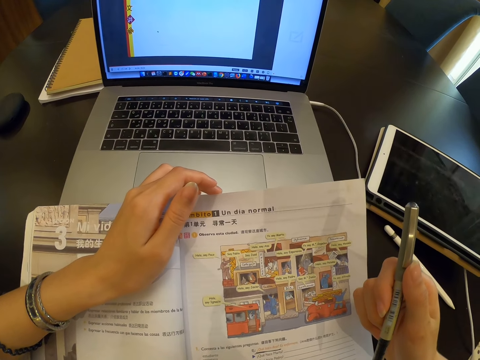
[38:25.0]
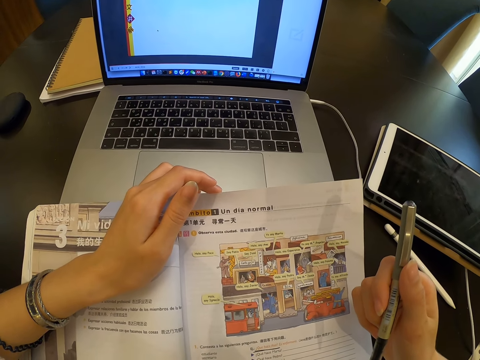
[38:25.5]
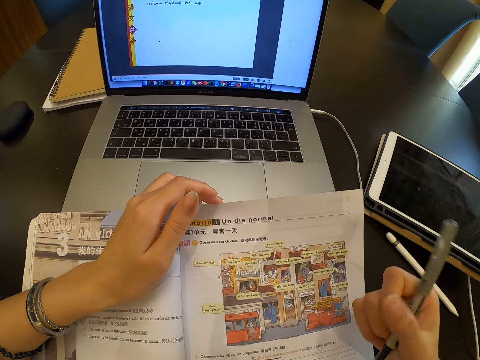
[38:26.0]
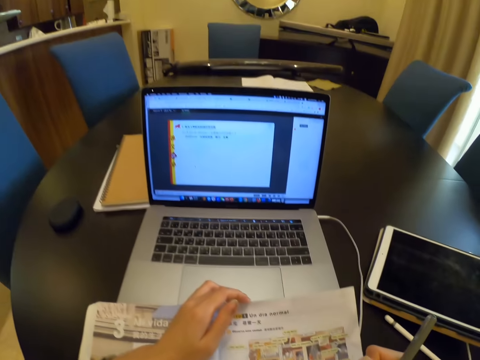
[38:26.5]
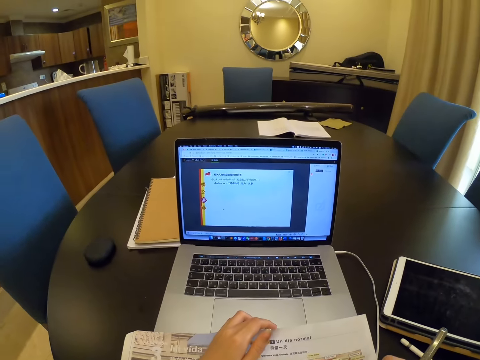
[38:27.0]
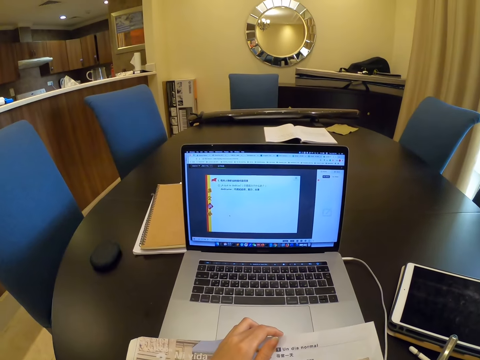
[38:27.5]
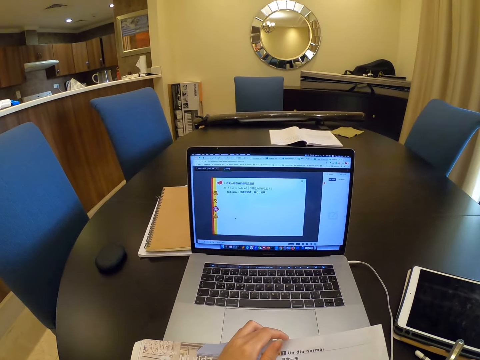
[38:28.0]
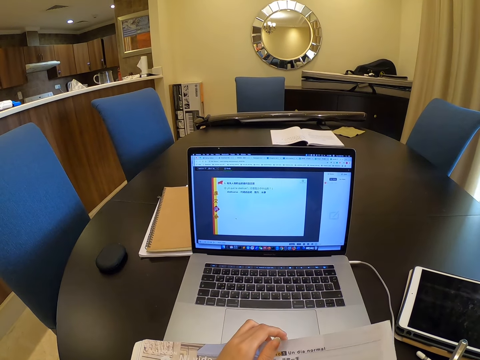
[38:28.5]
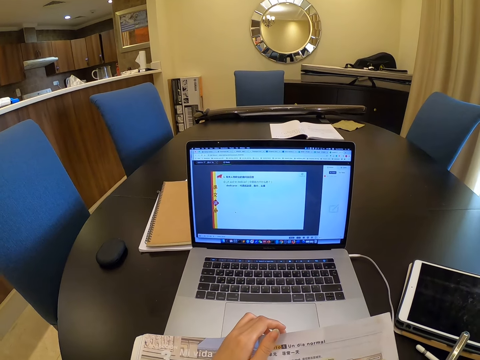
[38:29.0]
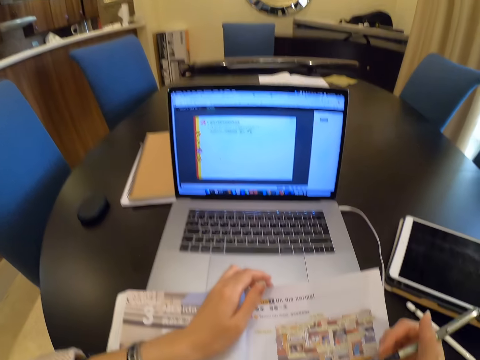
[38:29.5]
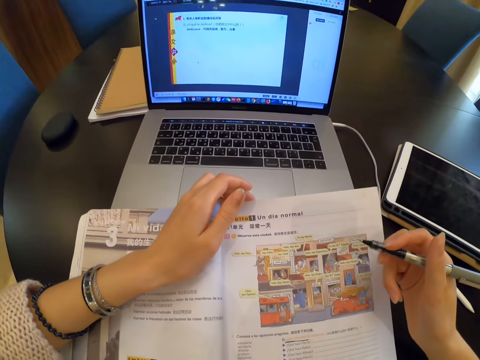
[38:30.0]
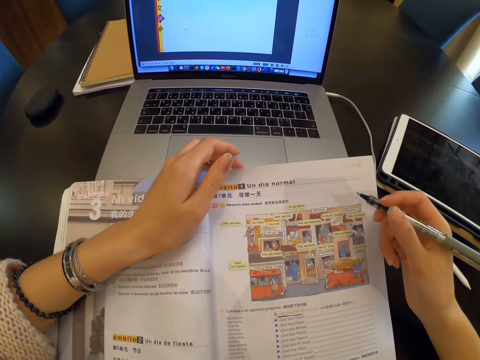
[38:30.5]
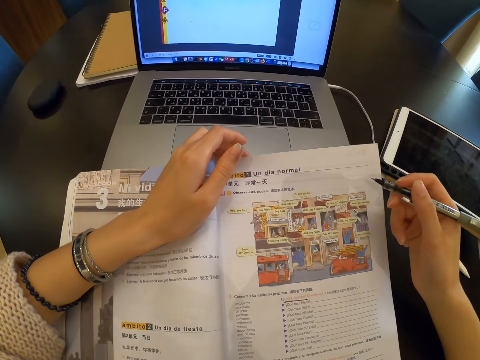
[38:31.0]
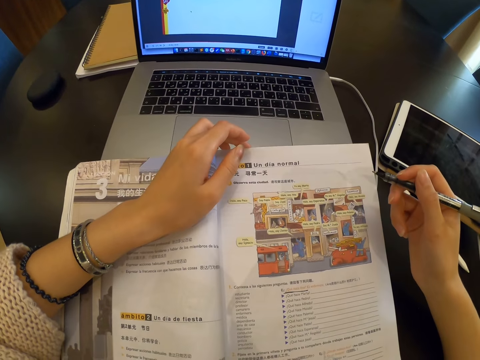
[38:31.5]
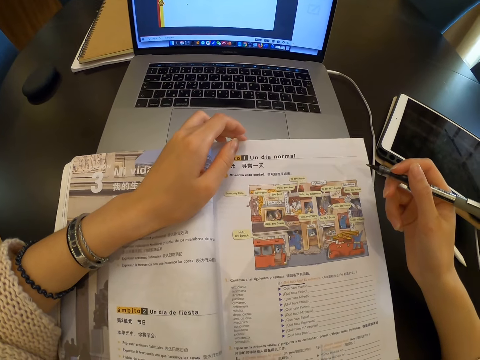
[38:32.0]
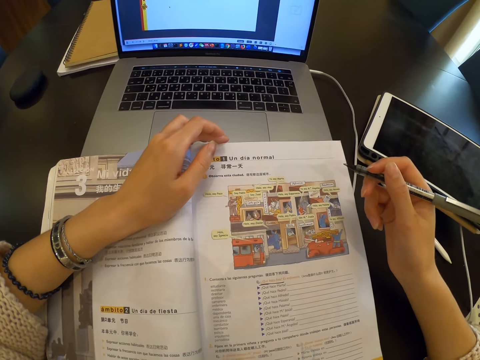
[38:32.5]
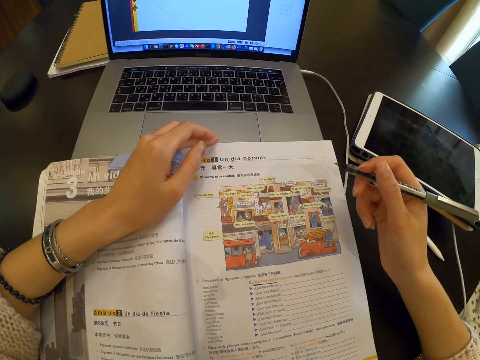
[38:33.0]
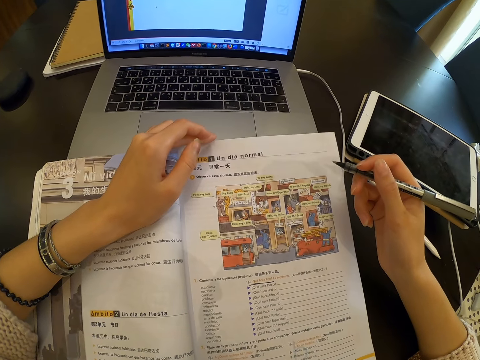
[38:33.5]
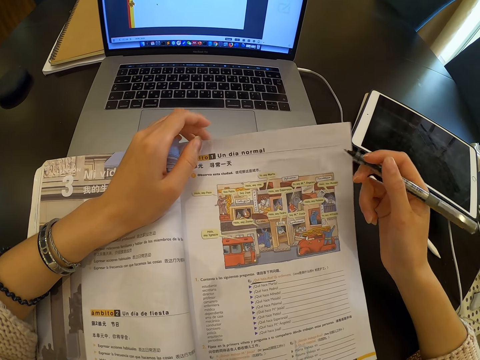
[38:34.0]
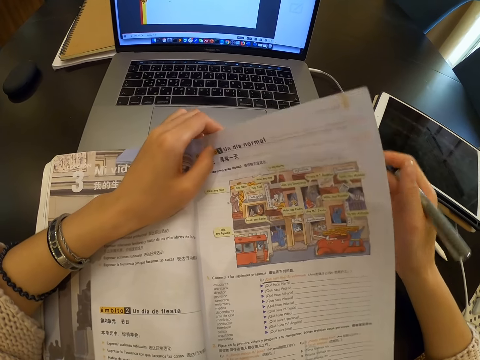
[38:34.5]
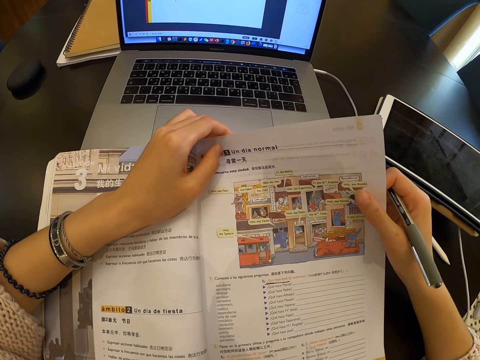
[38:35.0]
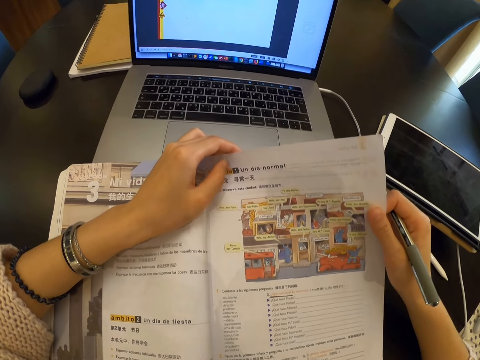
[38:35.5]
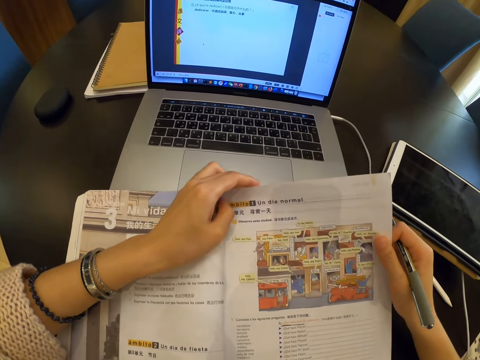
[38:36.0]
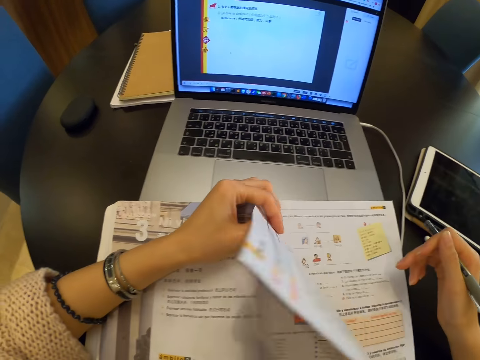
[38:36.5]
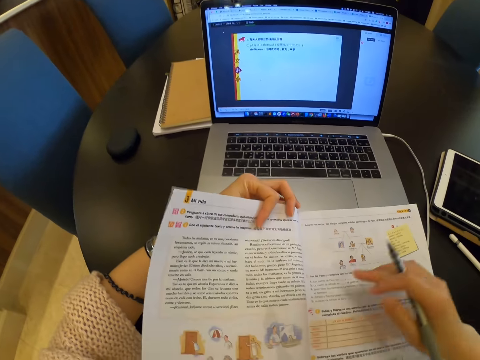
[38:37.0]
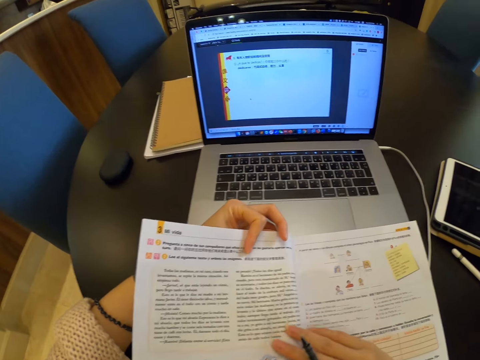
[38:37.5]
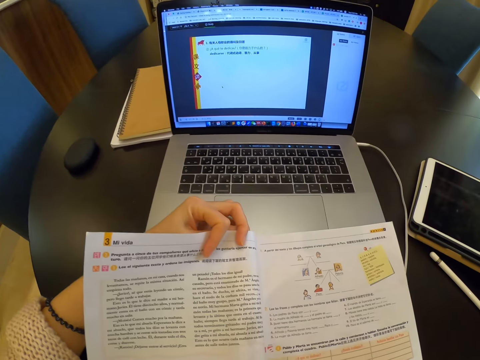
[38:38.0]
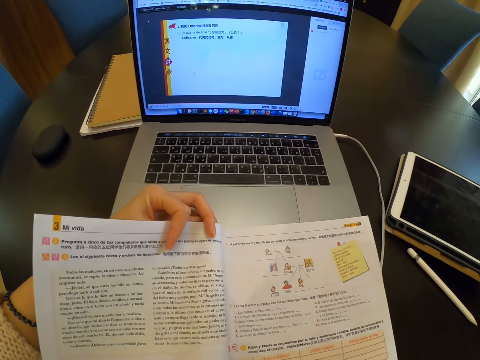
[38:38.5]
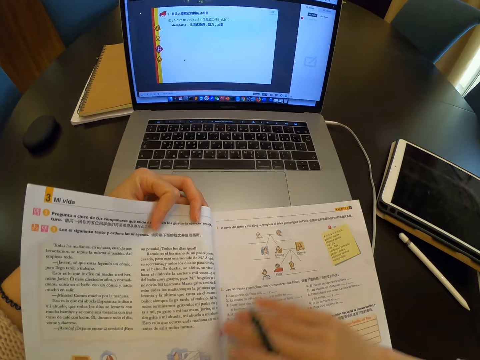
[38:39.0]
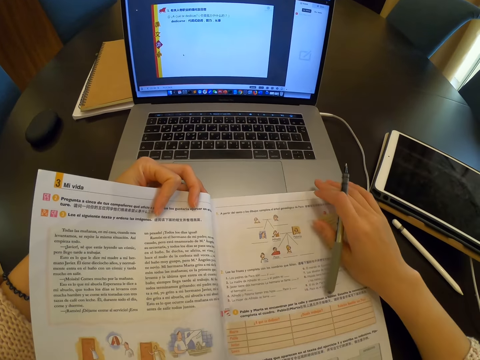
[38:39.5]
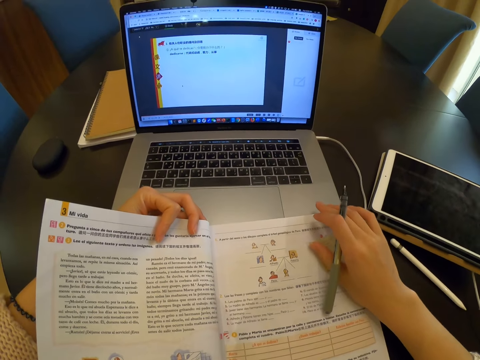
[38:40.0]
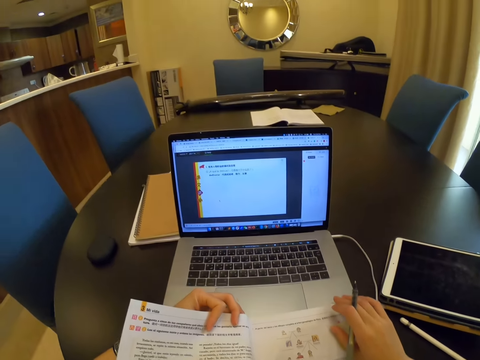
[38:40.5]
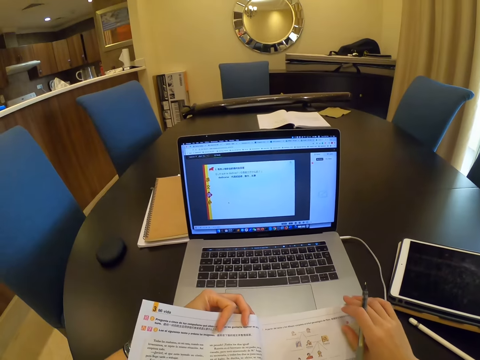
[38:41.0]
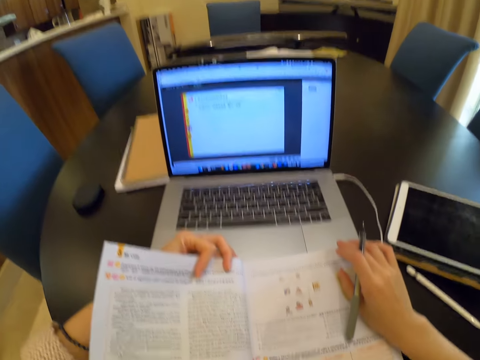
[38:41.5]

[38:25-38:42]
The camera wearer looks at the laptop screen. She looks at the book. She flips a page of the book with her left hand. She reads the book.

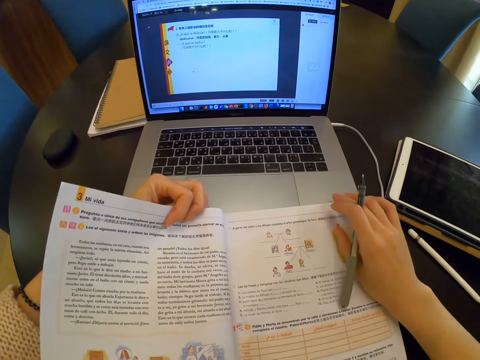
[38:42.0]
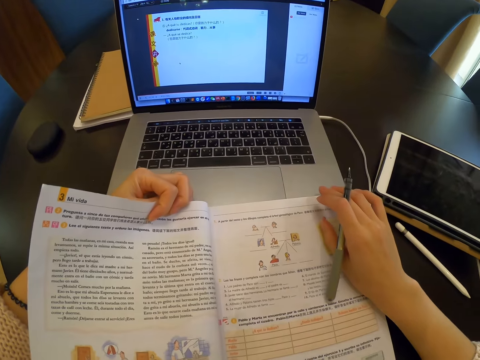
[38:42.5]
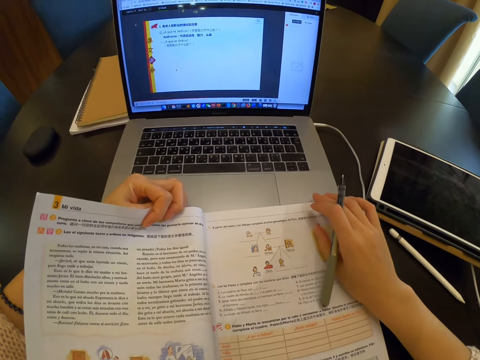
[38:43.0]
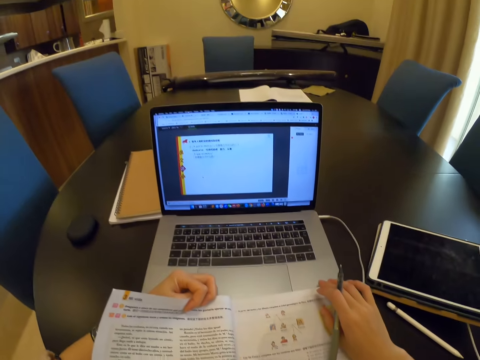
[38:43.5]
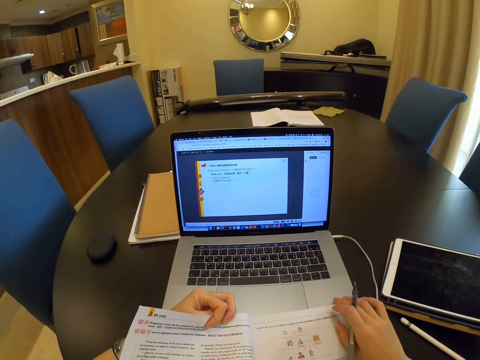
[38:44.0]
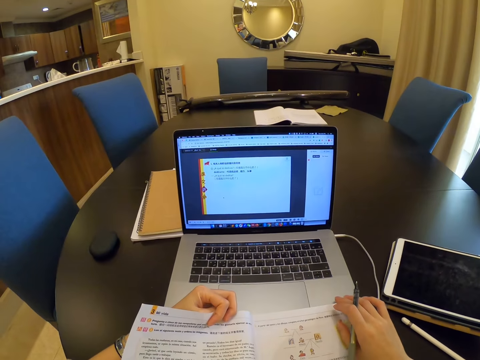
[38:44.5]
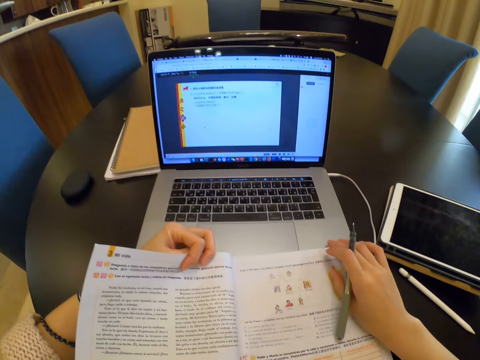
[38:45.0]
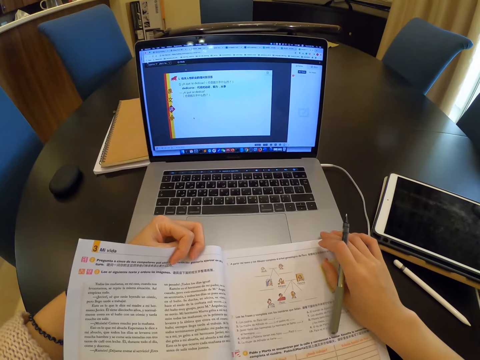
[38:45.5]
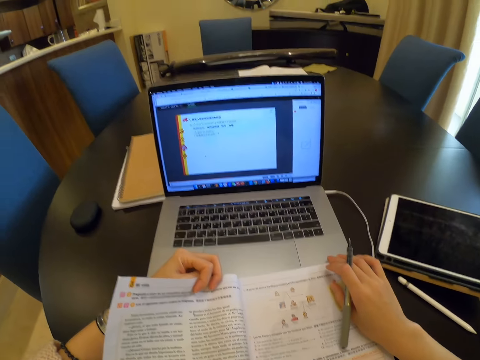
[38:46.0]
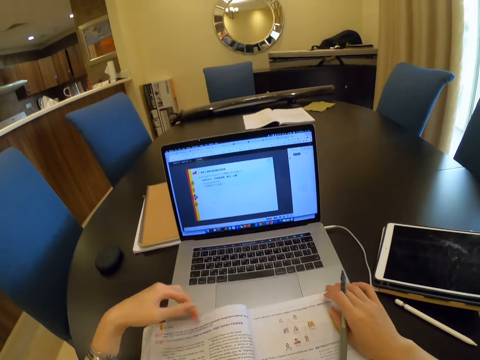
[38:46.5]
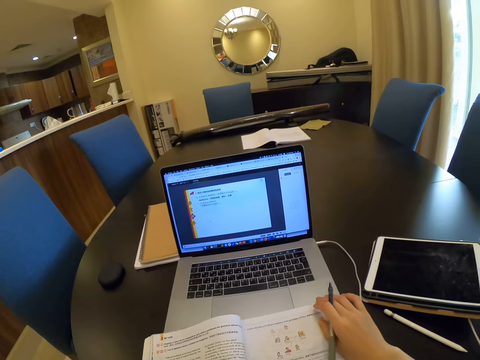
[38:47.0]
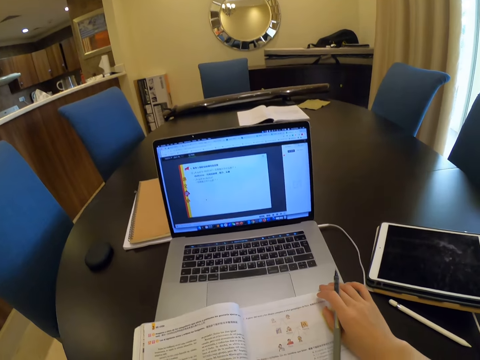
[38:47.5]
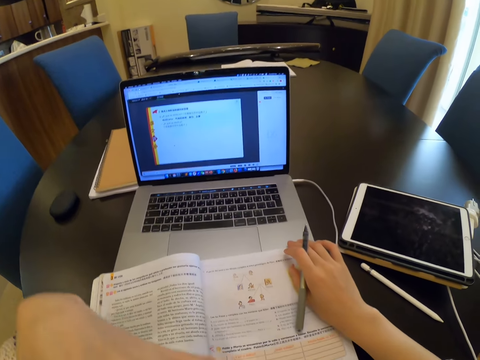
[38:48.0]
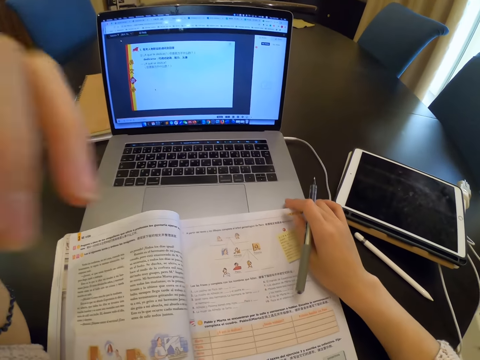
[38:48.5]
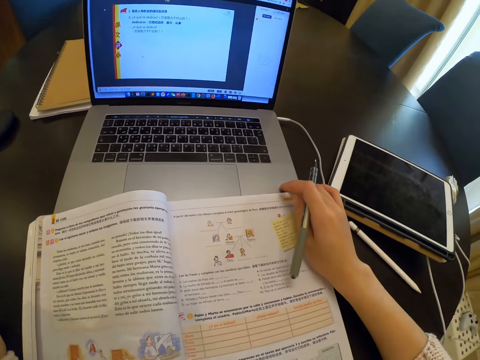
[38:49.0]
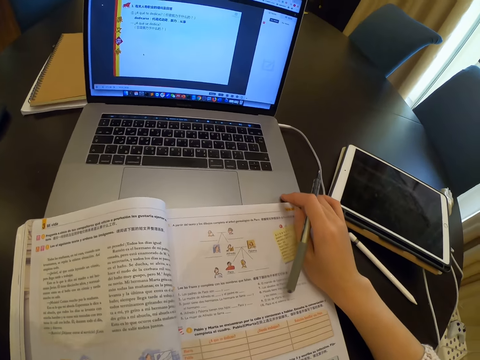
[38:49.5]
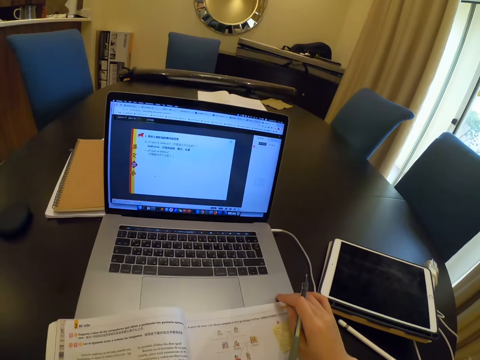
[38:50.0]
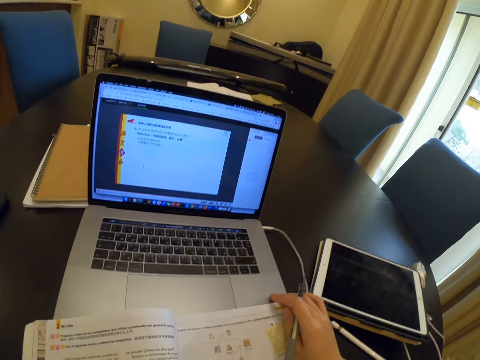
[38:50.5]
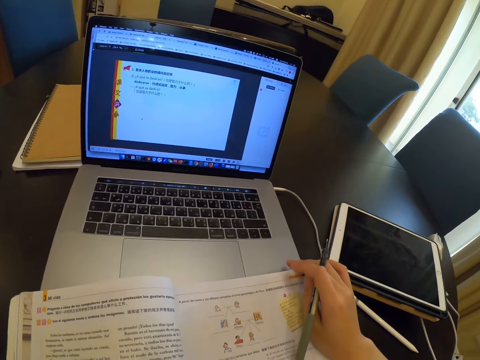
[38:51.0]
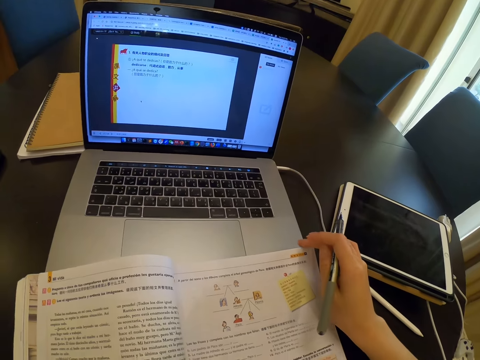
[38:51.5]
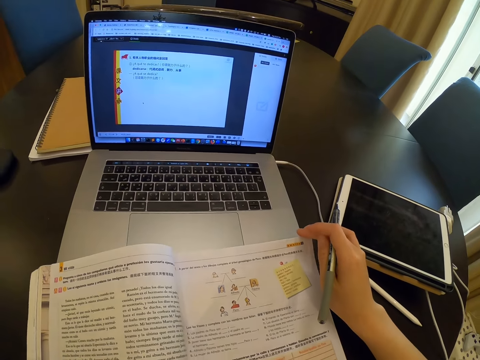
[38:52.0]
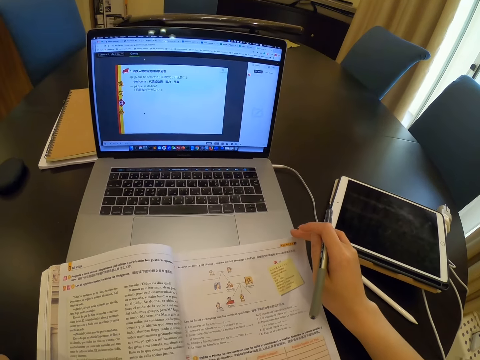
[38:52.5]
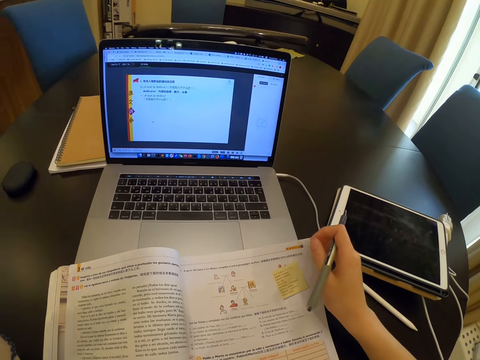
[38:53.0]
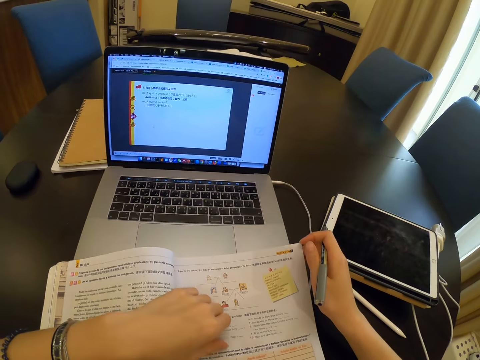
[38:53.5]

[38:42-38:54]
The camera wearer looks at the laptop screen. She looks at the book. She touches her face with her left hand. She touches the camera with her left hand.
